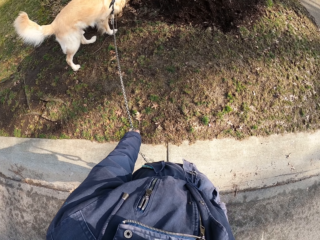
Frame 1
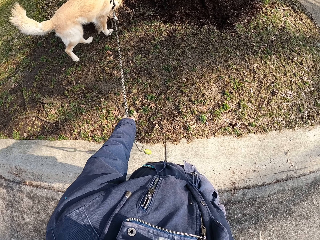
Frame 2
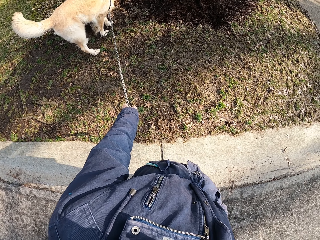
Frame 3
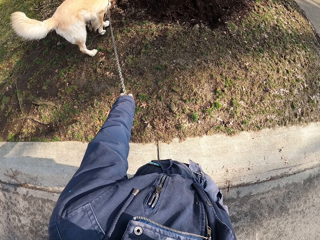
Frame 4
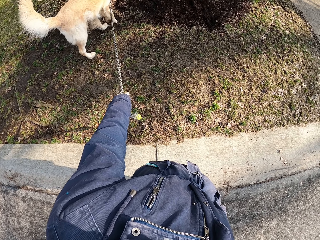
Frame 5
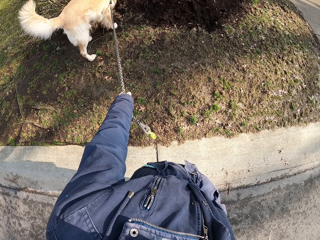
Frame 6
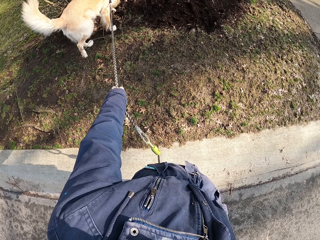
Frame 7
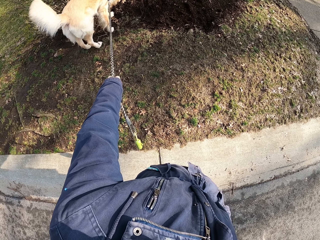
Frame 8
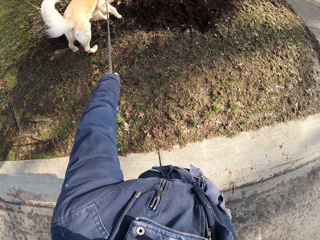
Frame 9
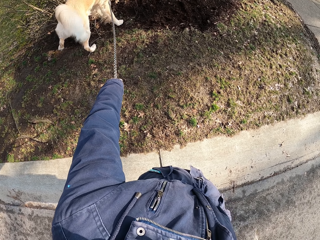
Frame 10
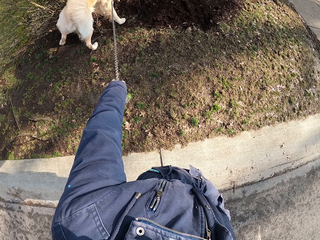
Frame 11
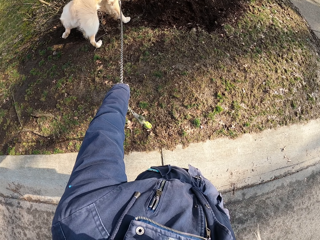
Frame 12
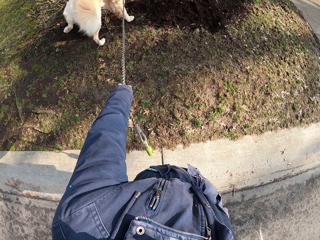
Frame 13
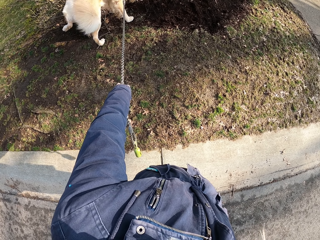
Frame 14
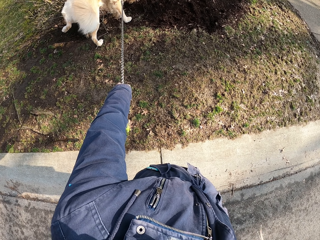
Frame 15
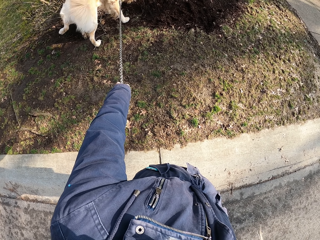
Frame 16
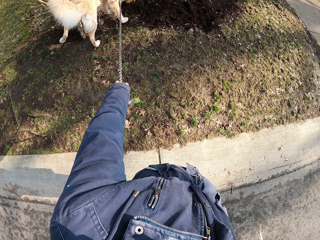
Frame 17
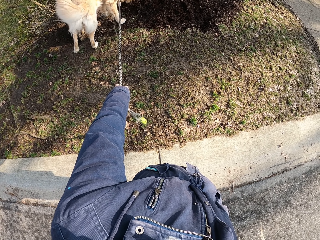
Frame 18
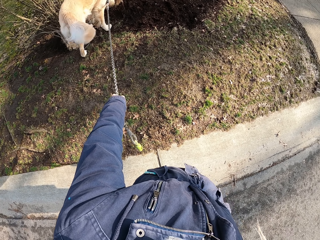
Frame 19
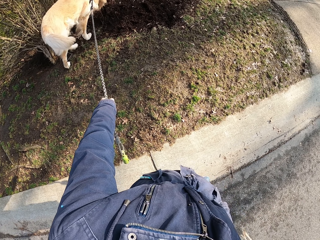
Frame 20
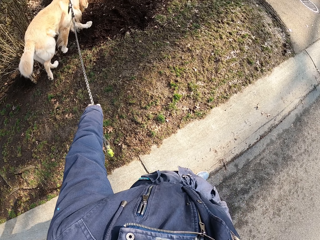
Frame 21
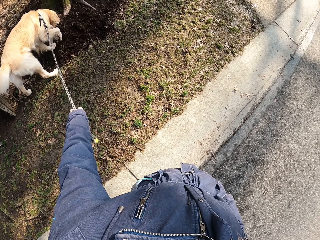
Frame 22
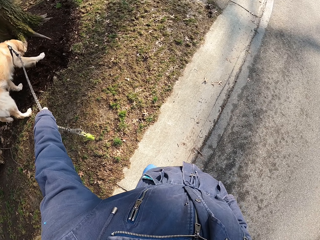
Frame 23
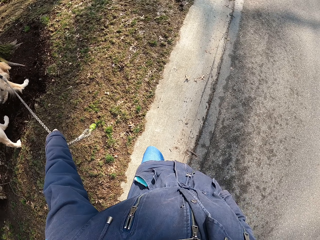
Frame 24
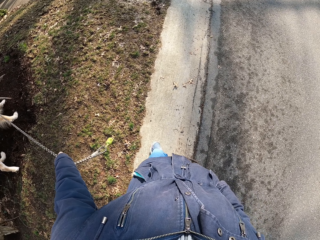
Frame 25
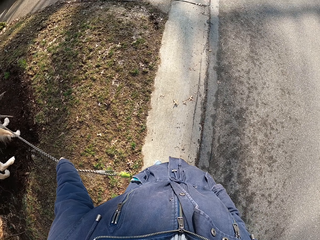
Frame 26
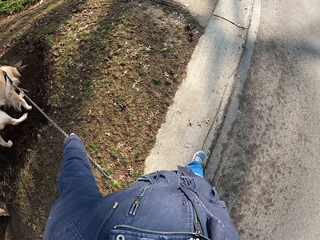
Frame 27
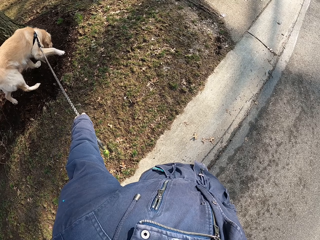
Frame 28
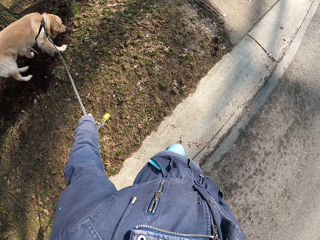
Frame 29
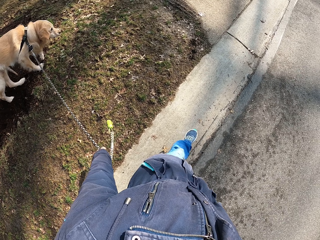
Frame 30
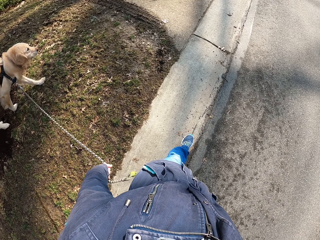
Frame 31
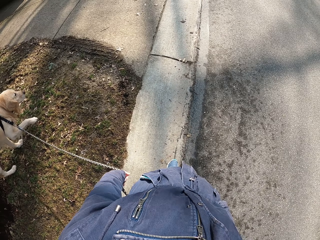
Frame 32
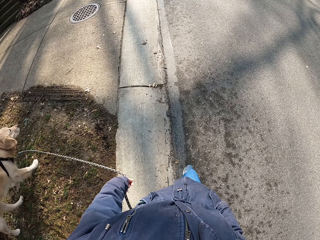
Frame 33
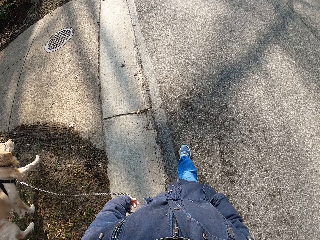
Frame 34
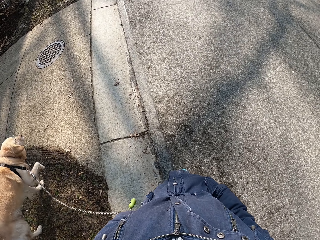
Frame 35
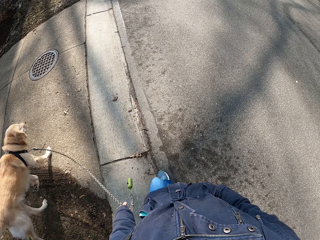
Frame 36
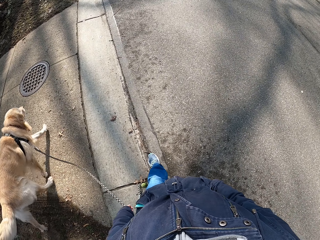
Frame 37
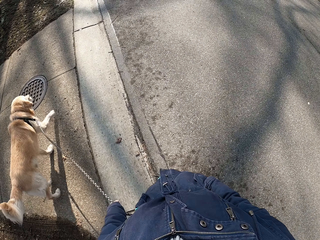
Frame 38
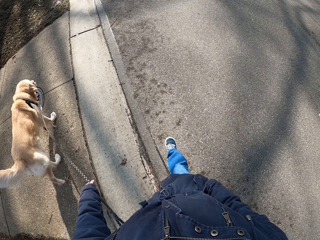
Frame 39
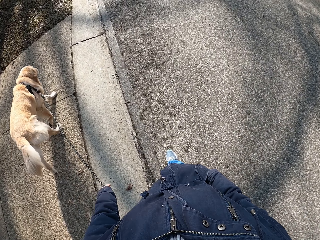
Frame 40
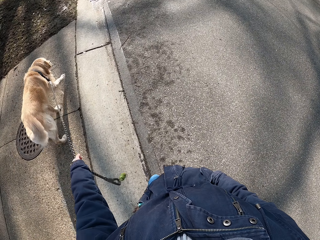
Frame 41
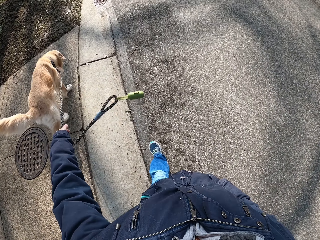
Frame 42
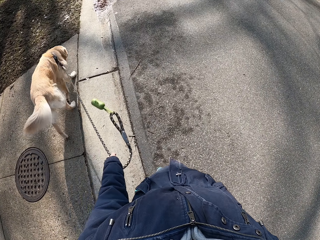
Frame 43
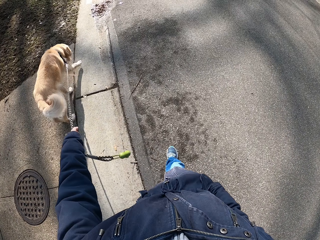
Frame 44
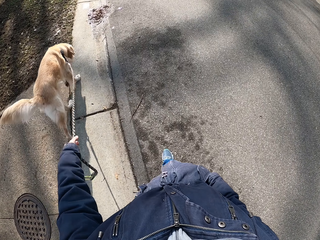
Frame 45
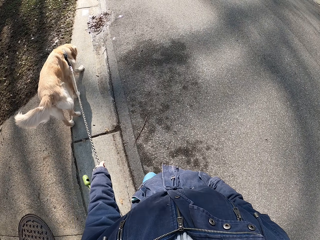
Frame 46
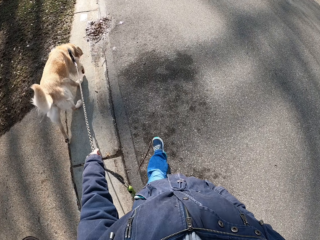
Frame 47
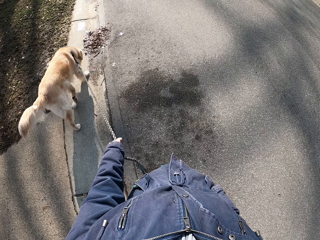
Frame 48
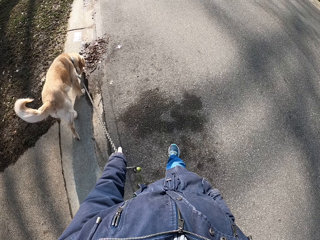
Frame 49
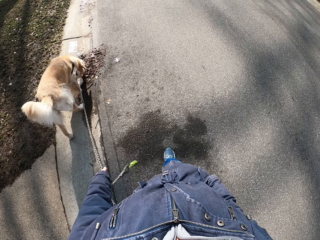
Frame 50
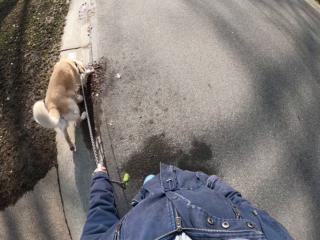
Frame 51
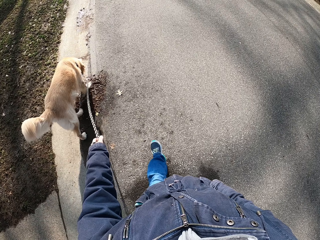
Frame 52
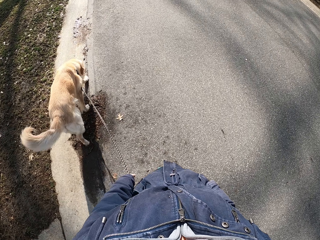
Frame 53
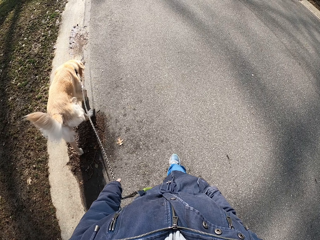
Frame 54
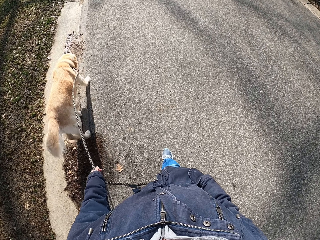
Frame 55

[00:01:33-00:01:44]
The camera wearer walks with the dog on the road. They hold the dog's rope with the left hand.

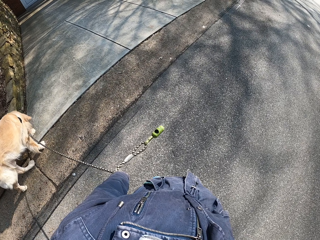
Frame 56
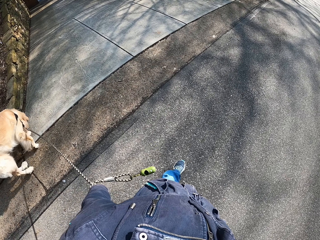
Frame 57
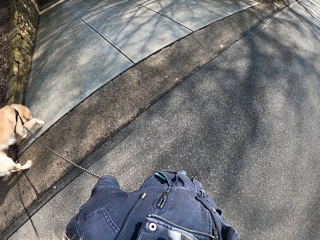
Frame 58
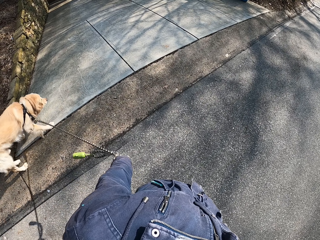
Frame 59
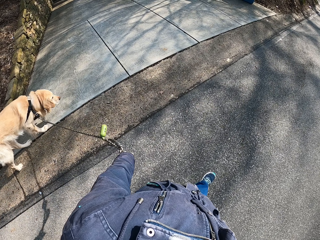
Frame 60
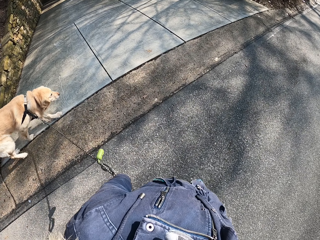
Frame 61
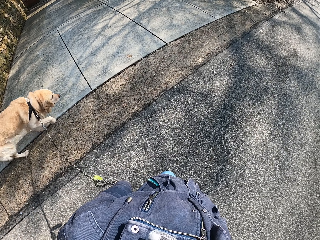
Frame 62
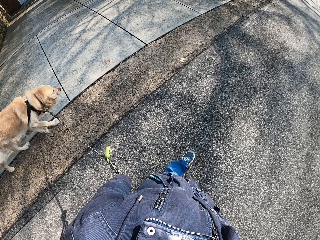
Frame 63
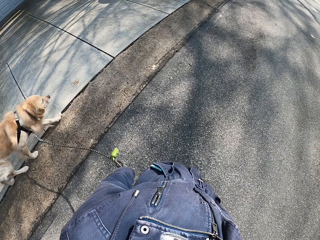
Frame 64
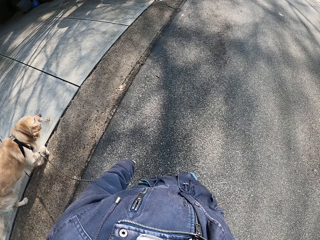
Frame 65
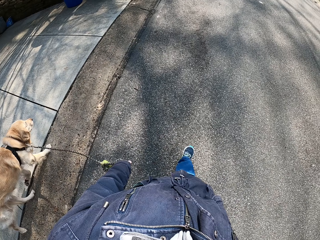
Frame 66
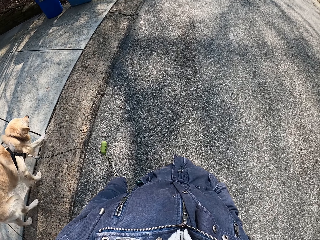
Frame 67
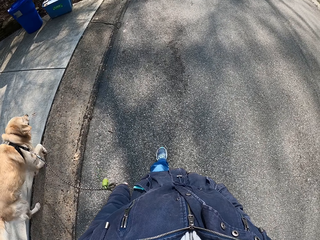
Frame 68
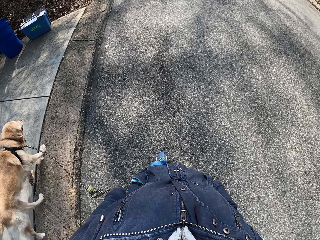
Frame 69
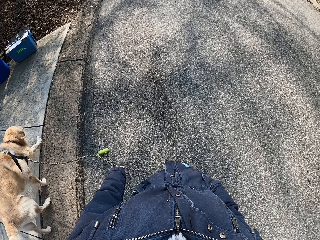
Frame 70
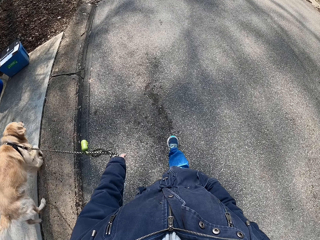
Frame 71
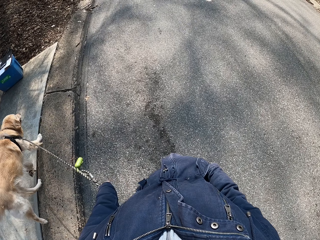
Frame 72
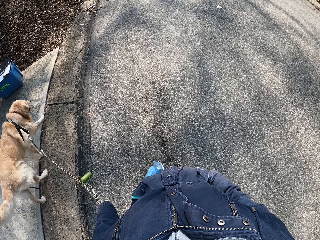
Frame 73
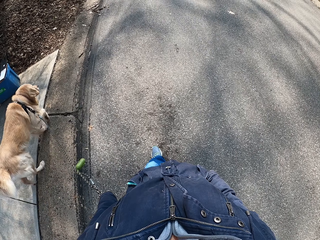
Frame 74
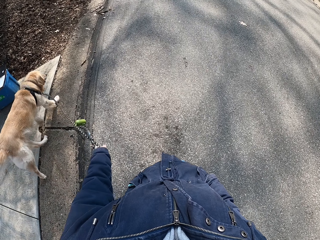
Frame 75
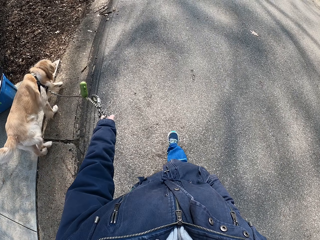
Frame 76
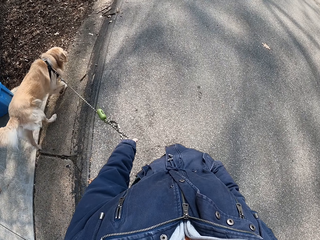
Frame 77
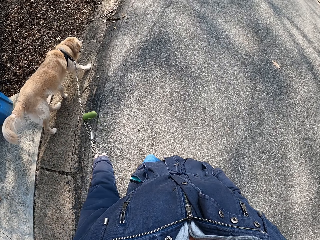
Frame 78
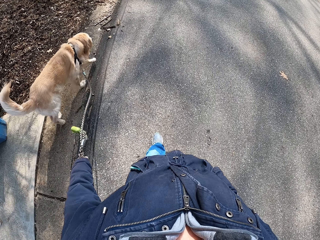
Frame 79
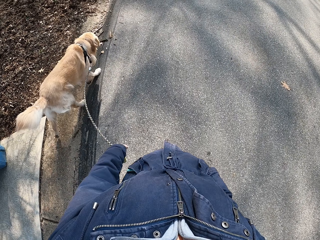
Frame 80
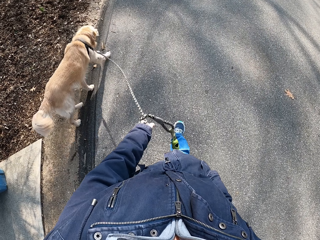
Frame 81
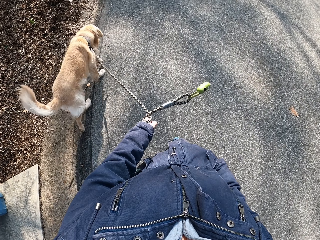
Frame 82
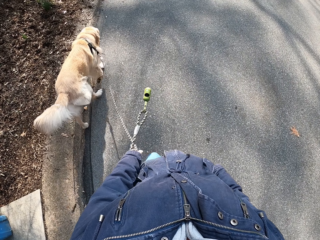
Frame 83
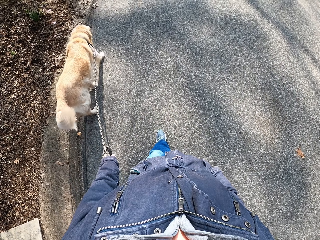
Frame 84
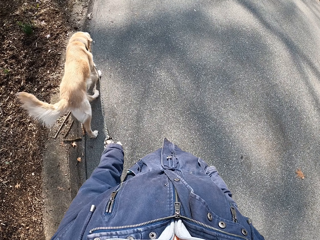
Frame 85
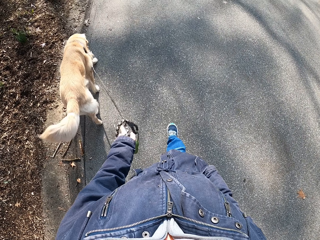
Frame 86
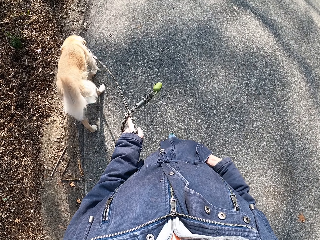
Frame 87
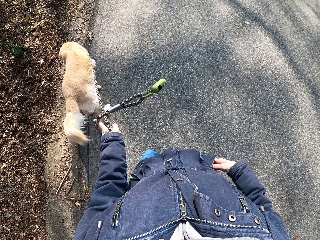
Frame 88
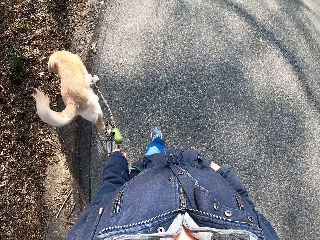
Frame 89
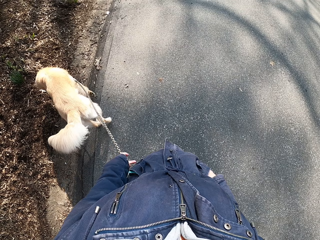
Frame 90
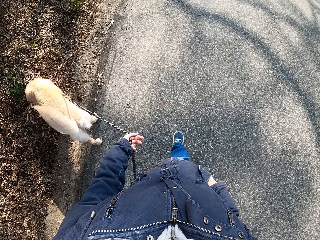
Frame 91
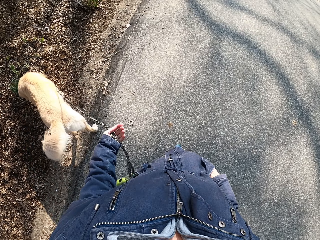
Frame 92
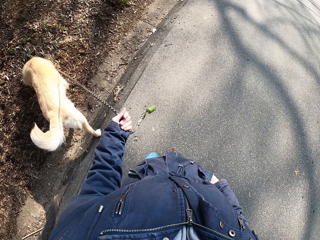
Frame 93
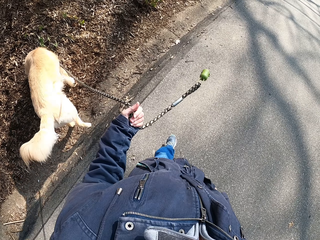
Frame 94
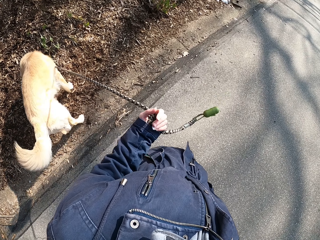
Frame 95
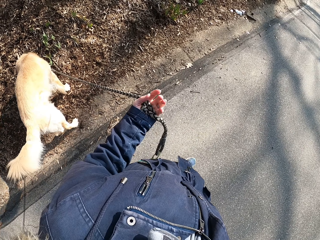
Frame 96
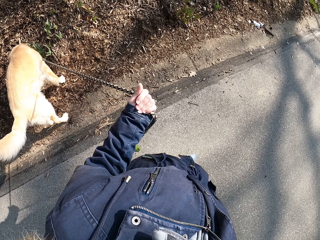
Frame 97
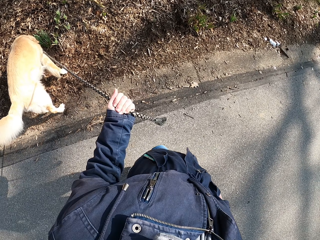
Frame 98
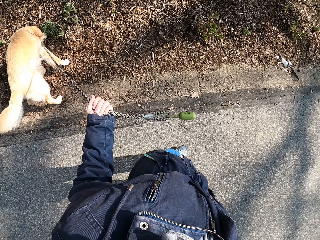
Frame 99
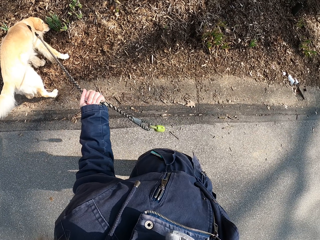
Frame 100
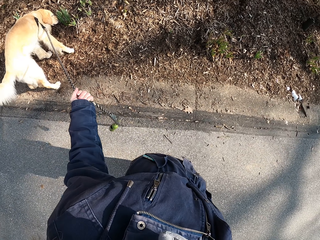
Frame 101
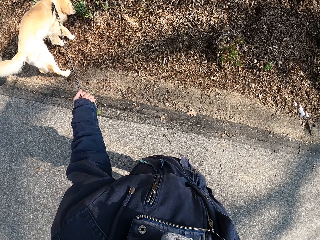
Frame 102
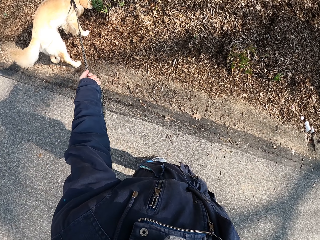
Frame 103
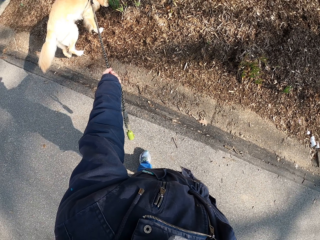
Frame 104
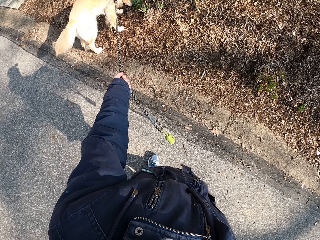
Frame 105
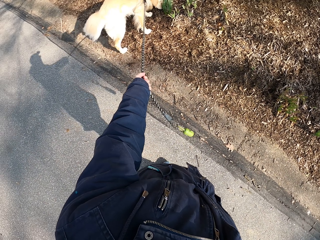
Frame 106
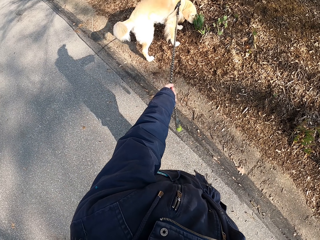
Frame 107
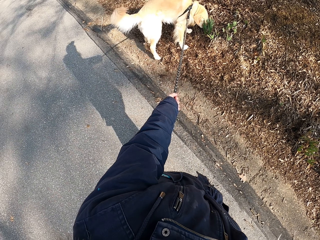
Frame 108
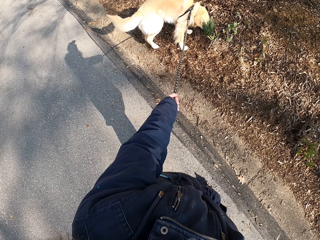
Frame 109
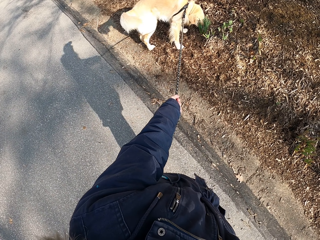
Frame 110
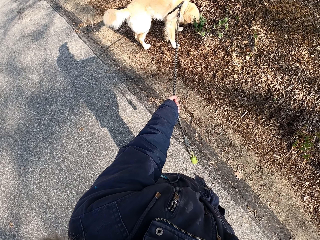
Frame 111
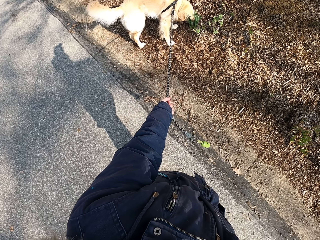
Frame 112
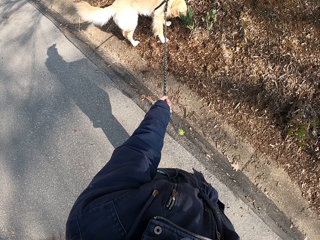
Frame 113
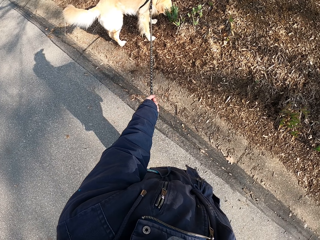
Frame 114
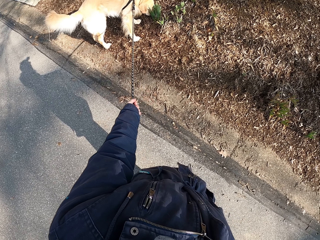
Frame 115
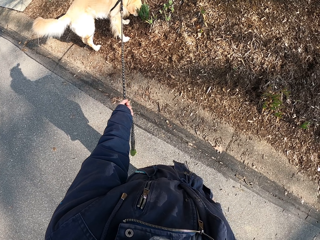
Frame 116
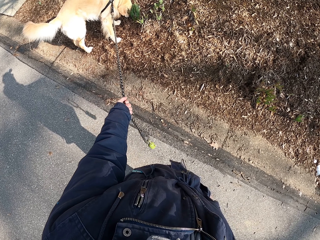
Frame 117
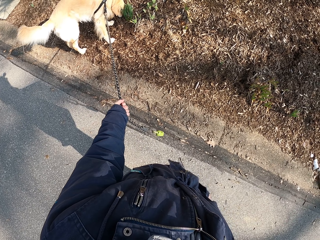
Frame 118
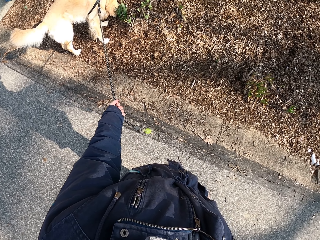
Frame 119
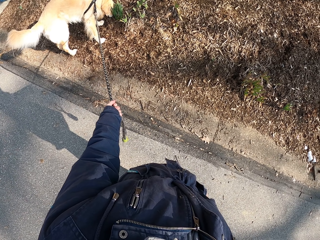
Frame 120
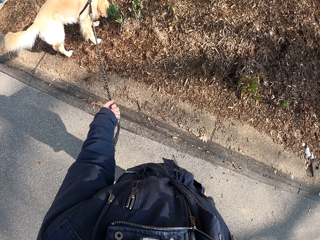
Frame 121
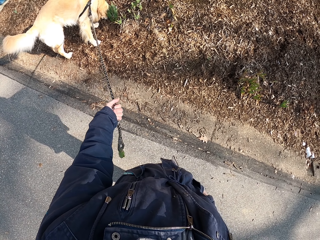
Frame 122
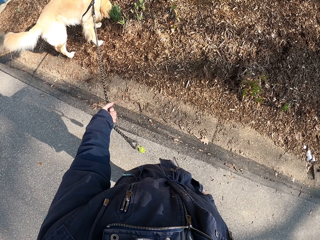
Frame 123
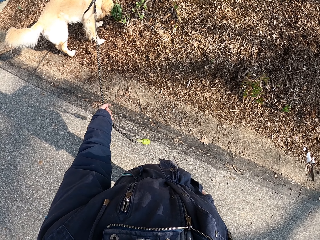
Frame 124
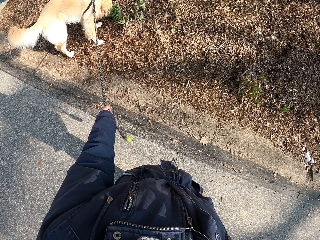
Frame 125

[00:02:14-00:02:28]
The camera wearer walks. They hold the dog's rope with the left hand. They stop on the road and stare at the dog.
